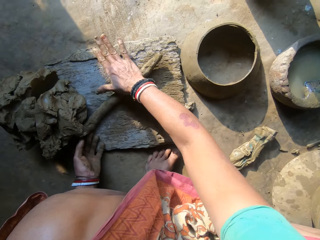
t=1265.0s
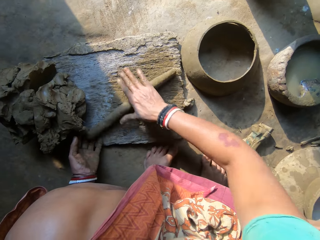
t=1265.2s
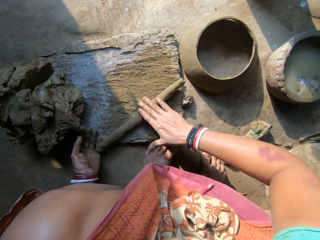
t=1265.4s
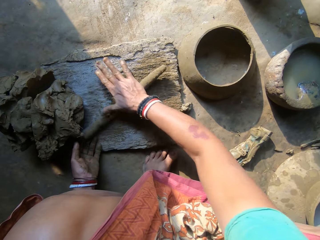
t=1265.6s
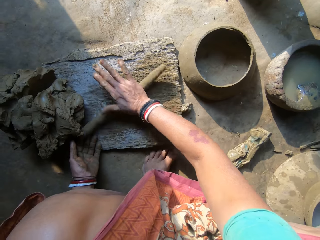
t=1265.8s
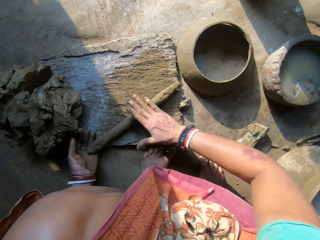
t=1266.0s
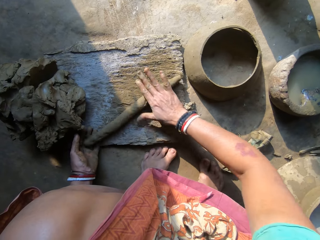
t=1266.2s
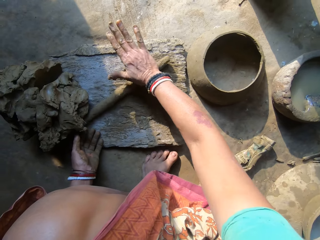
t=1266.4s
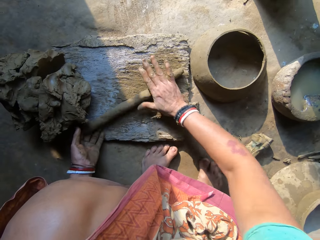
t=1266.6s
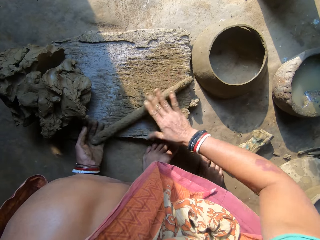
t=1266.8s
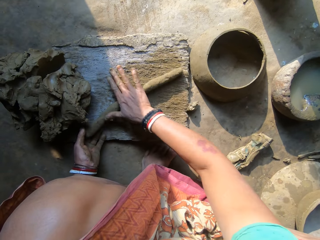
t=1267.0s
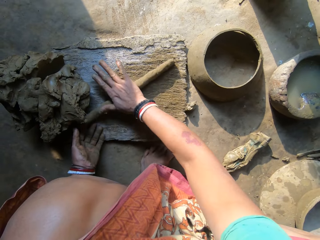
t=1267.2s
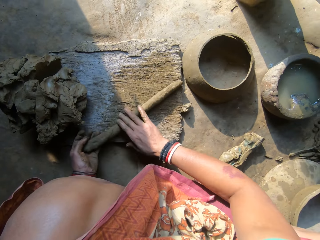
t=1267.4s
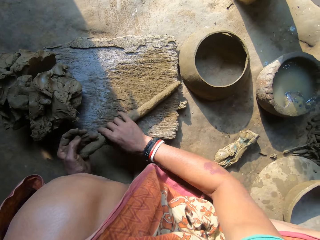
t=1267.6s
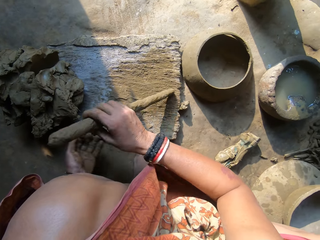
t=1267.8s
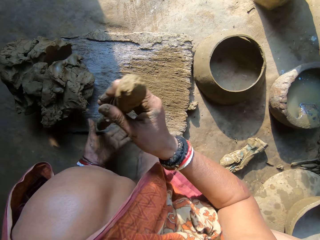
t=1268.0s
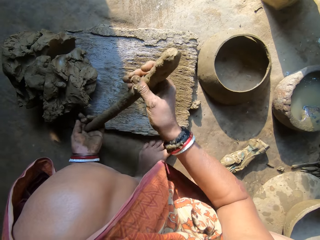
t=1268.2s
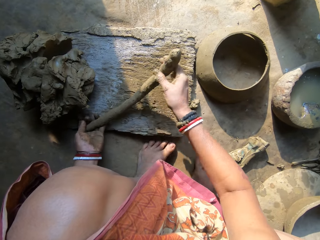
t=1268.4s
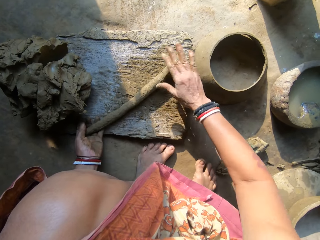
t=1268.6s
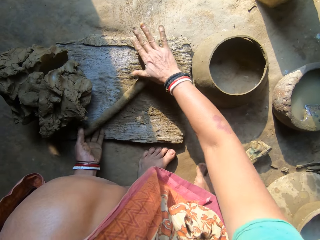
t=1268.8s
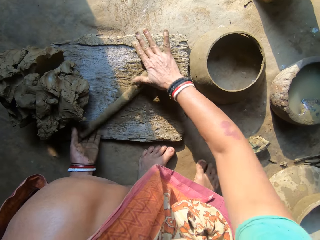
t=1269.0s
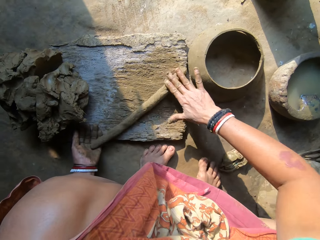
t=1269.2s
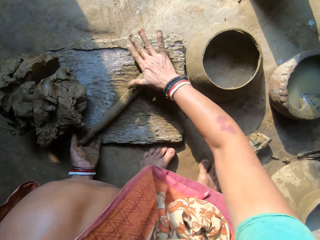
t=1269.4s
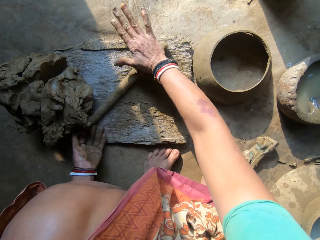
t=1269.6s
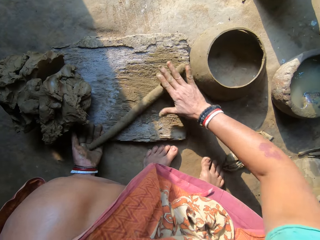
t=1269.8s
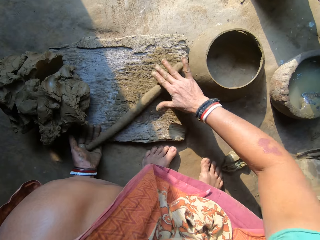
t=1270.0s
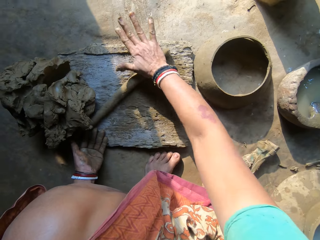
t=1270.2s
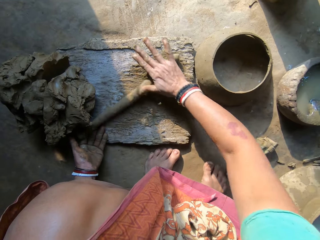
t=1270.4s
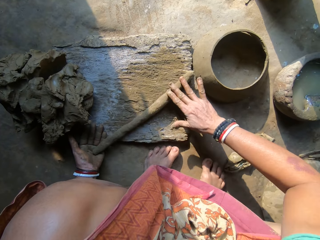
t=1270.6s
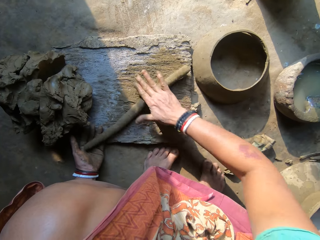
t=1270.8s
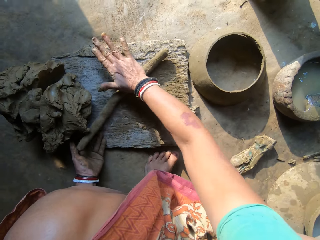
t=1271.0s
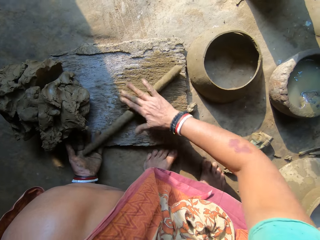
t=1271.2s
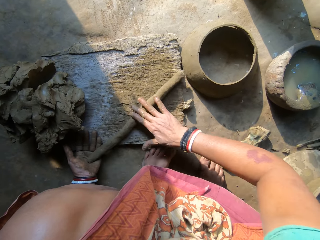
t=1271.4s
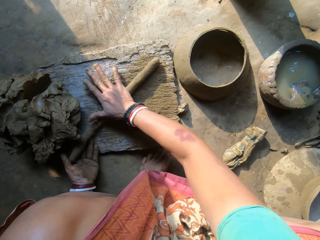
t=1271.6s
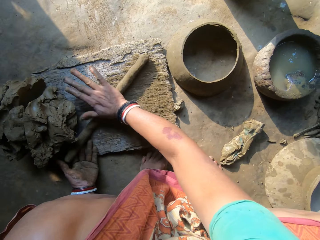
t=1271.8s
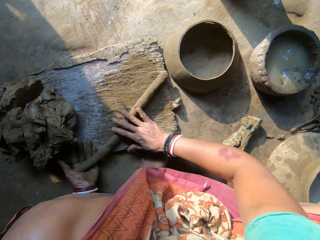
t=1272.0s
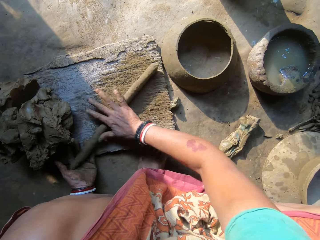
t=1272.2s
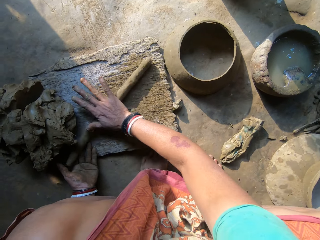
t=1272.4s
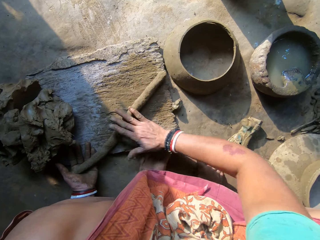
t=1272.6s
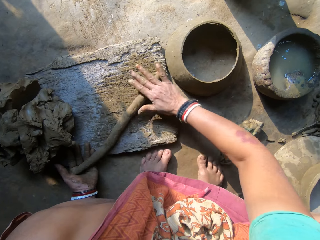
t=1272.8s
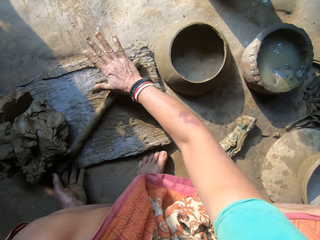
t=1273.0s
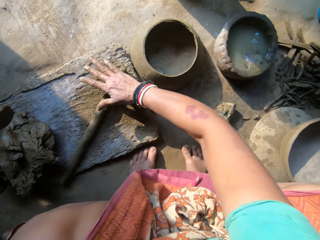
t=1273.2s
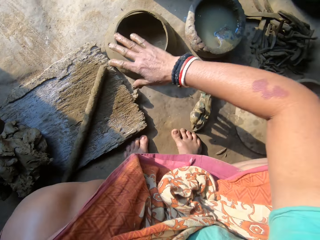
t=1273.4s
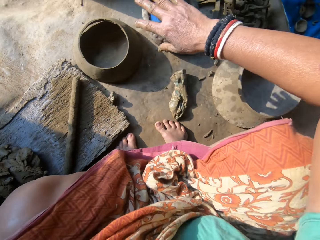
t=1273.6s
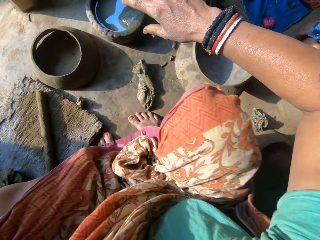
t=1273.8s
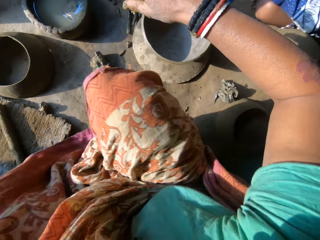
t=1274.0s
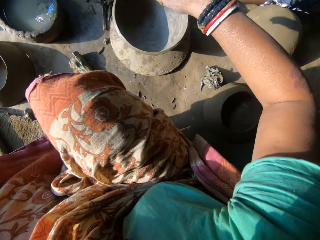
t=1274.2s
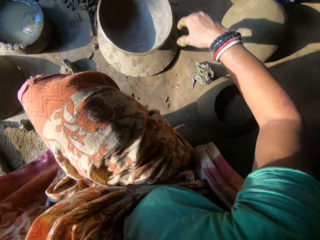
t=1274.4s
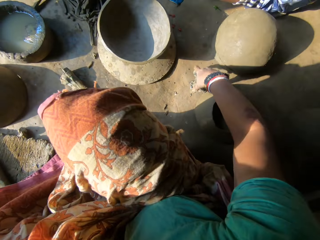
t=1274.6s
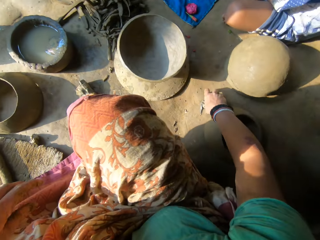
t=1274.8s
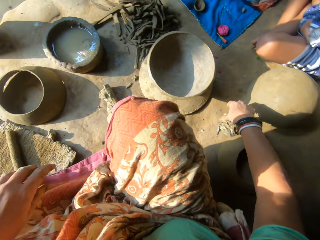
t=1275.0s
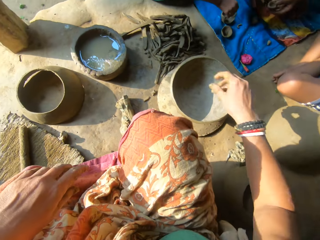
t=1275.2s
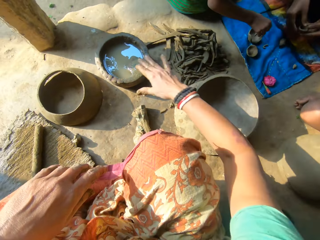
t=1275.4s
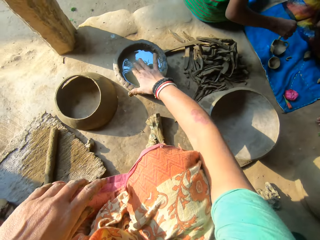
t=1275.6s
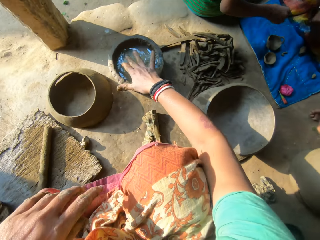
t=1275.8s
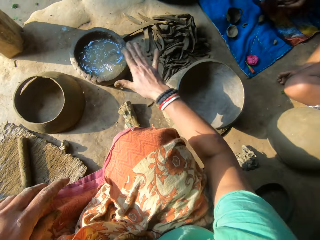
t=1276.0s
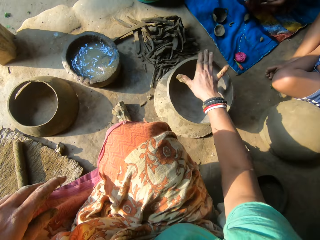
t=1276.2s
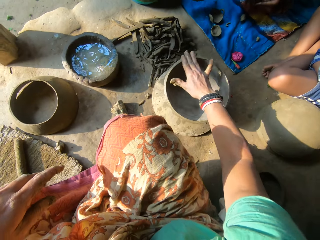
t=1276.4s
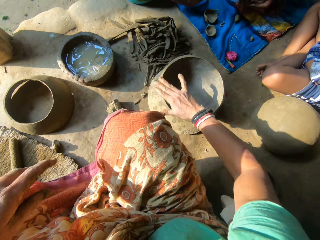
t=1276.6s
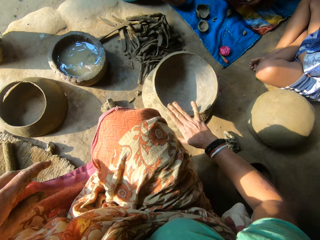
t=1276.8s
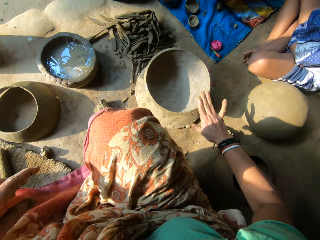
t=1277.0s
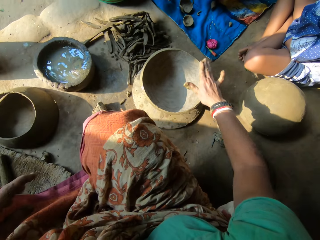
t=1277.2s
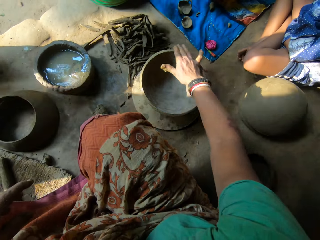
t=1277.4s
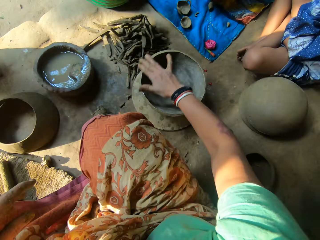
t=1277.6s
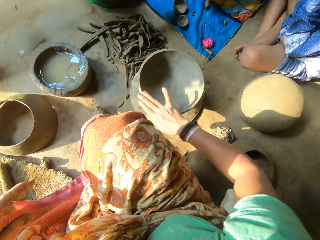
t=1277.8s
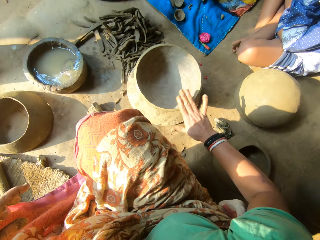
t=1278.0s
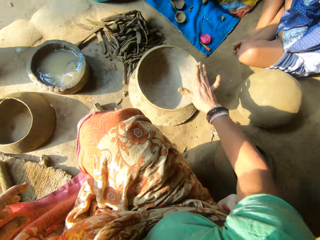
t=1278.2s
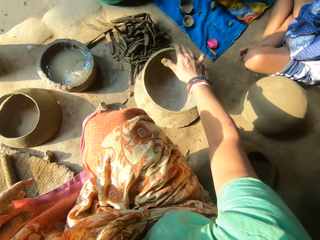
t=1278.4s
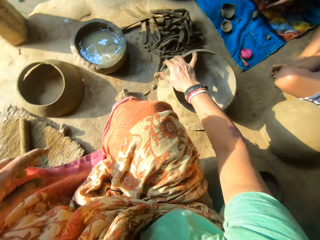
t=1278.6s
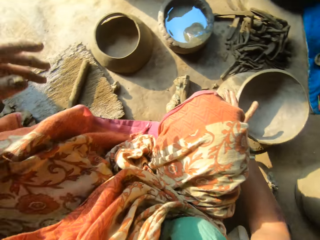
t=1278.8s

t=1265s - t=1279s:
The camera wearer moves the clay. She rolls the clay. She turns the clay. She rolls the clay. She touches the cloth. A person holds clay. The camera wearer places her right hand in the bowl of water. She applies water in the piece of the clay pot. She smoothens the second bowl of water with her right hand.

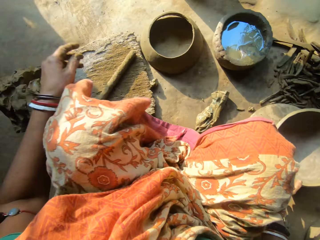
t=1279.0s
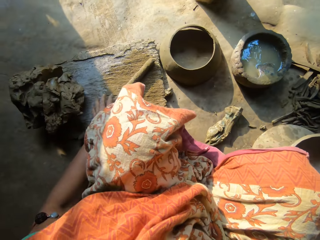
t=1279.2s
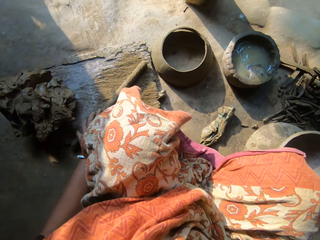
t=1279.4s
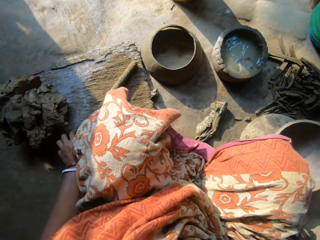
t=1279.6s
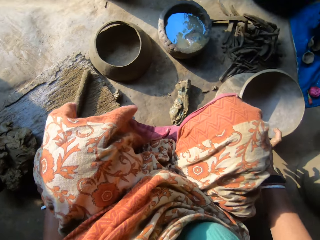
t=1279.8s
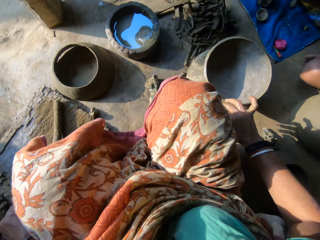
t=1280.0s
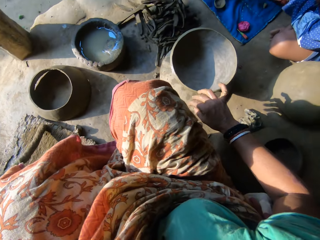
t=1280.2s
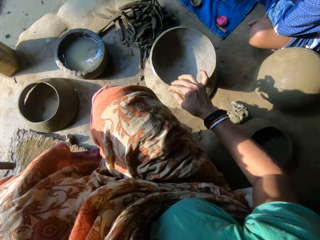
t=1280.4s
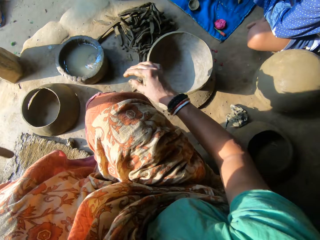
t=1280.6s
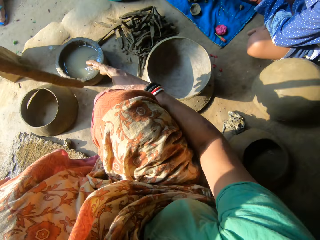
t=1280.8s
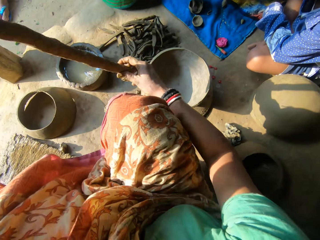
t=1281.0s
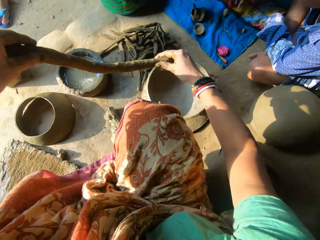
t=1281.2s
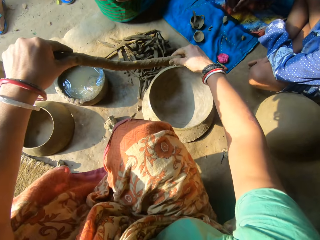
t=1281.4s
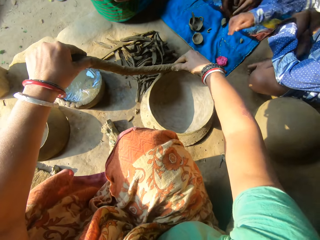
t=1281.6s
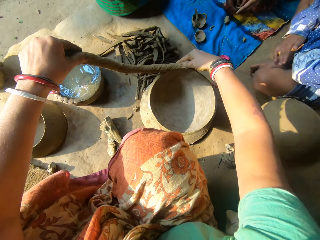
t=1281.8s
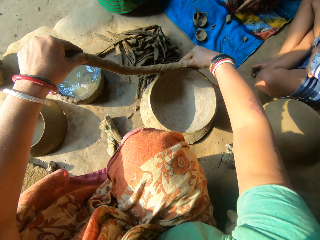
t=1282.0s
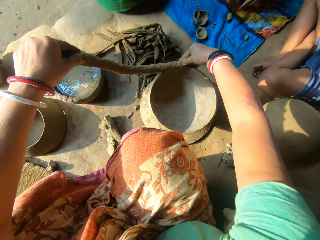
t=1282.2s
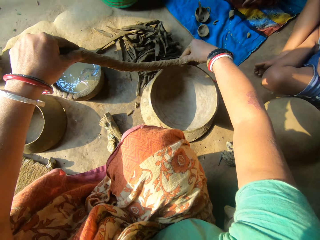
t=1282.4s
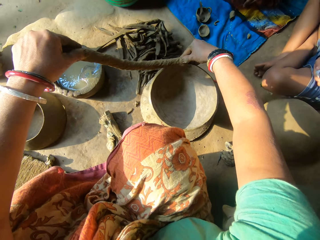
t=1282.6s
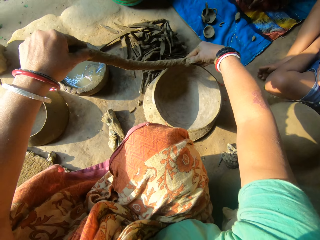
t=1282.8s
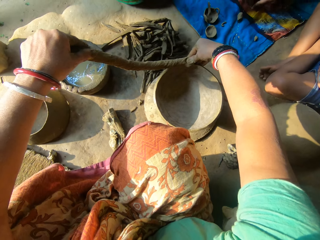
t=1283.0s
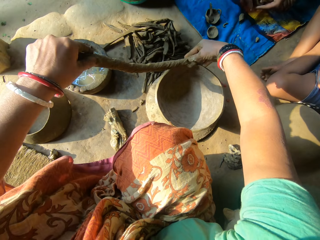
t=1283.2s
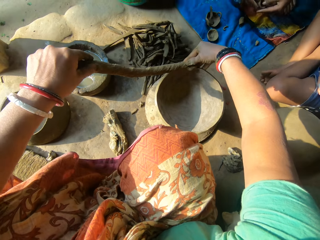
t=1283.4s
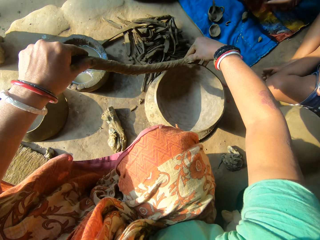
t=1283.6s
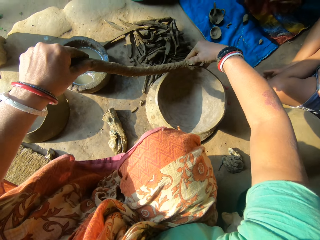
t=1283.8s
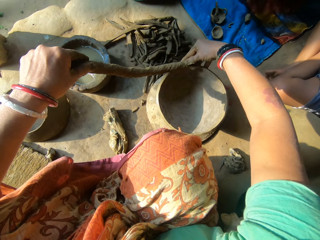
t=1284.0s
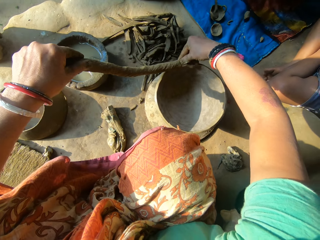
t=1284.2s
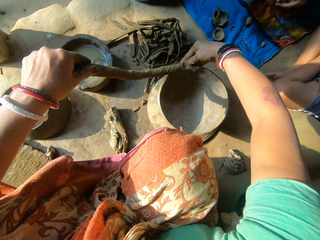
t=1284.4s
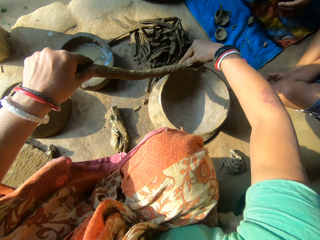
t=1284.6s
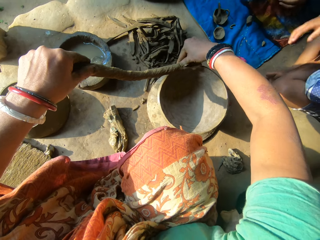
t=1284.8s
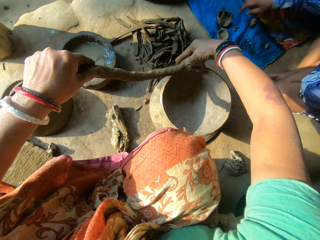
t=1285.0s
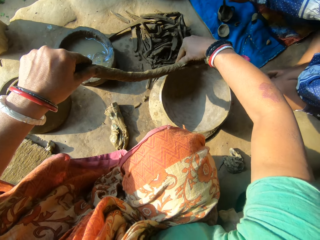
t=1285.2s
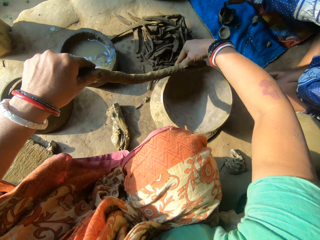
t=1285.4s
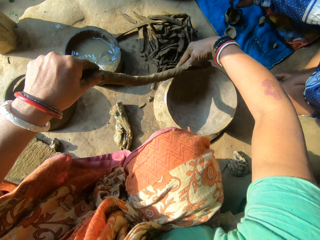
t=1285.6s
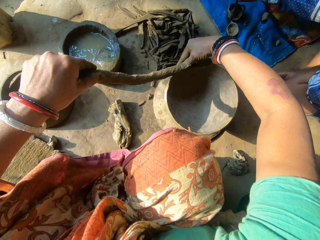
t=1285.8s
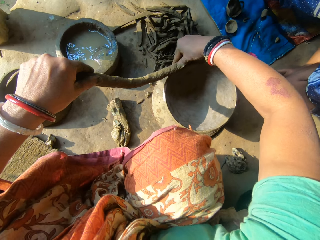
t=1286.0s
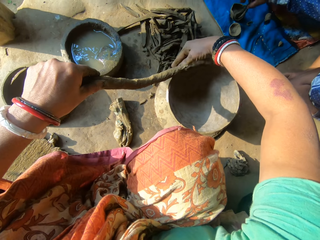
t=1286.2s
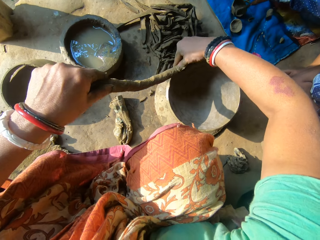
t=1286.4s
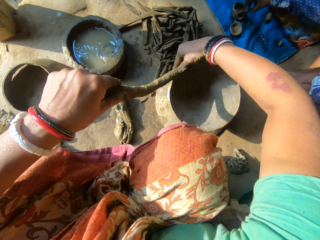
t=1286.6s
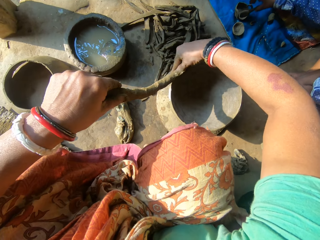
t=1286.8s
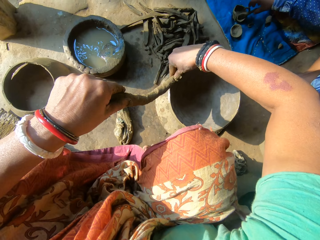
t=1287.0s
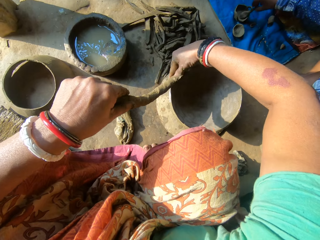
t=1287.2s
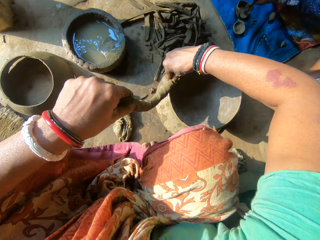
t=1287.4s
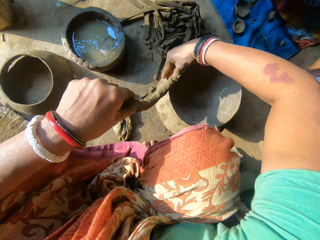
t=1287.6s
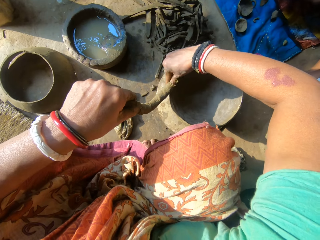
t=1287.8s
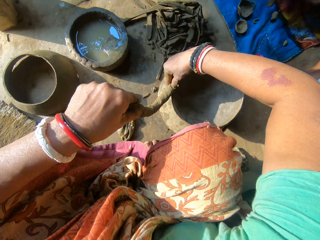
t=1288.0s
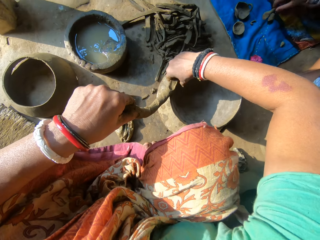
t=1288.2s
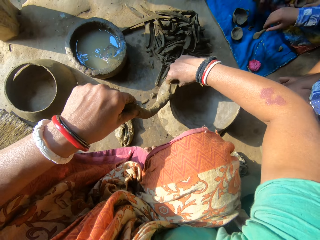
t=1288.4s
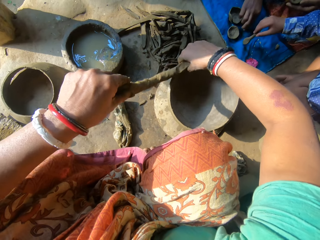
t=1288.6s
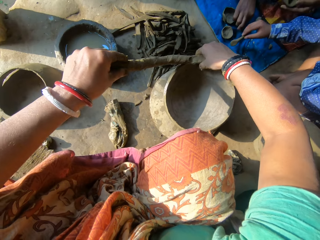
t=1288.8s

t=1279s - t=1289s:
The camera wearer picks the second molded clay from the plank with her right hand. She holds the clay with both hands. A person moves his hand. The camera wearer places the second molded clay on the pot with both hands. She sticks the clay on the piece of the clay pot. The person picks a clay model.
